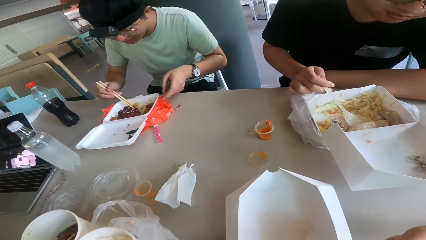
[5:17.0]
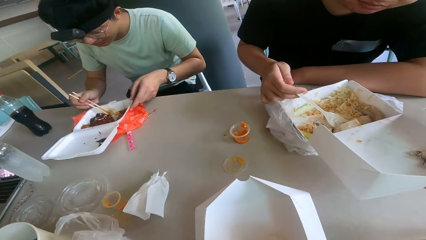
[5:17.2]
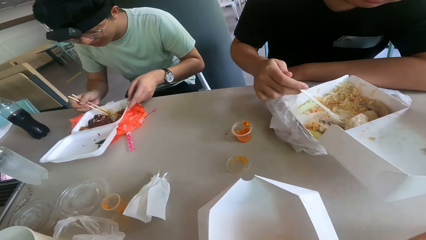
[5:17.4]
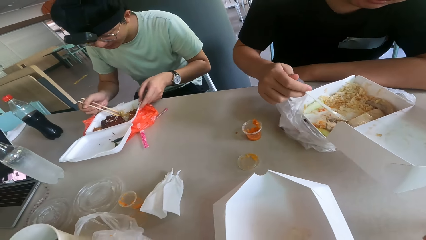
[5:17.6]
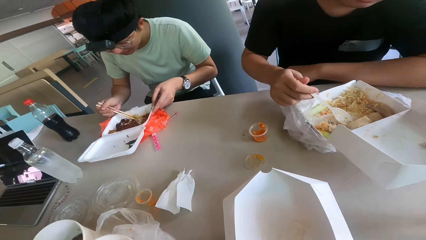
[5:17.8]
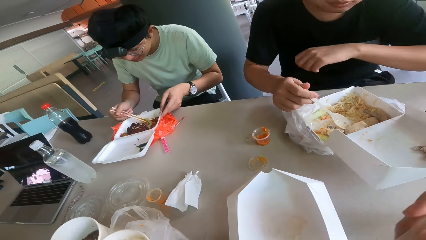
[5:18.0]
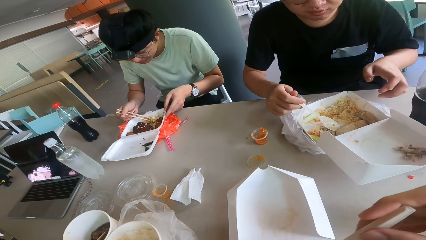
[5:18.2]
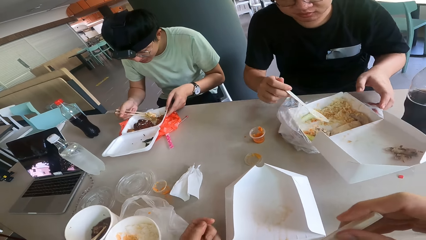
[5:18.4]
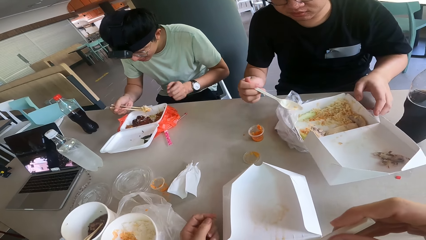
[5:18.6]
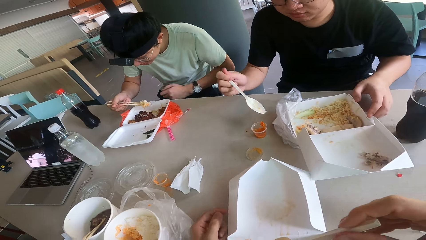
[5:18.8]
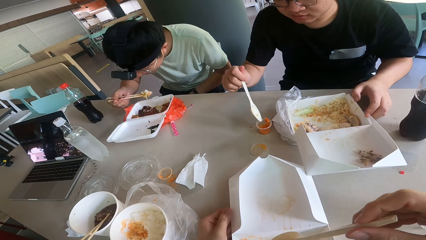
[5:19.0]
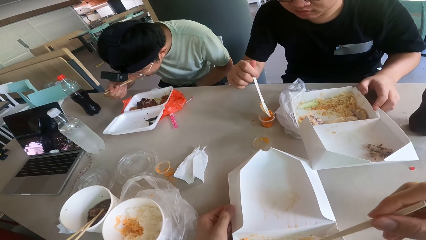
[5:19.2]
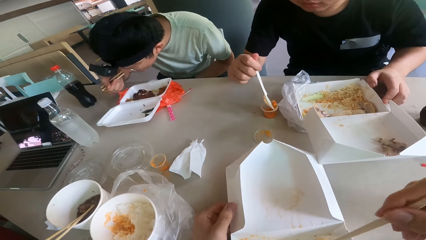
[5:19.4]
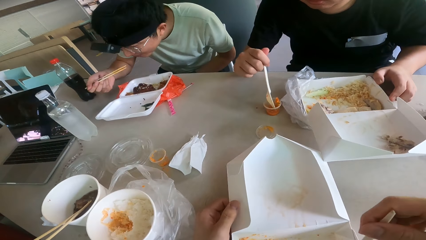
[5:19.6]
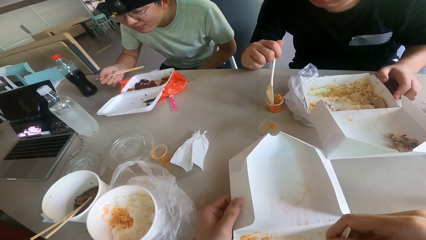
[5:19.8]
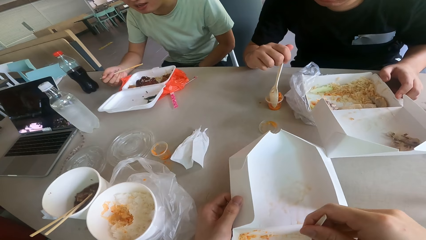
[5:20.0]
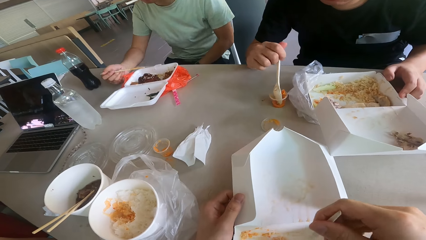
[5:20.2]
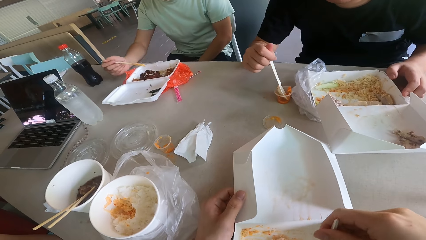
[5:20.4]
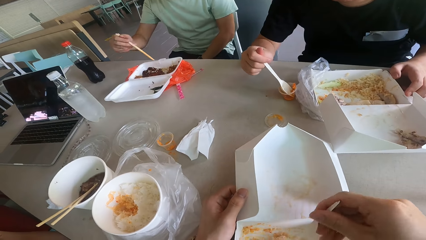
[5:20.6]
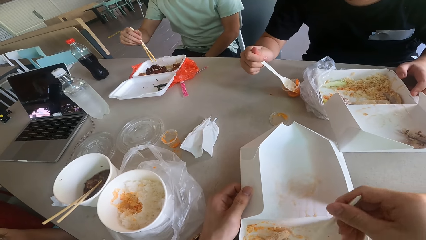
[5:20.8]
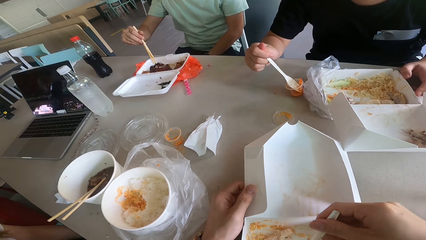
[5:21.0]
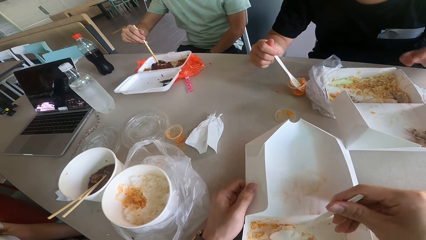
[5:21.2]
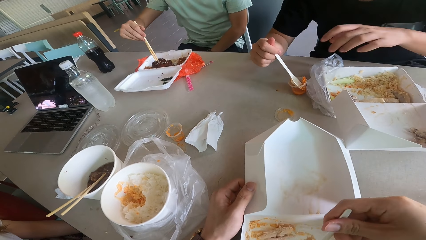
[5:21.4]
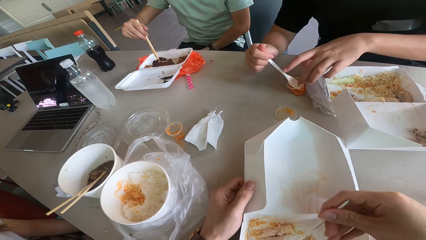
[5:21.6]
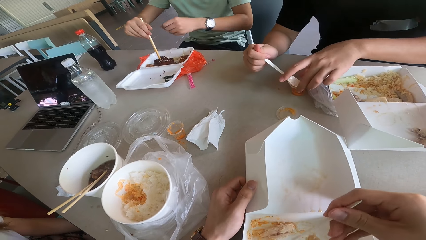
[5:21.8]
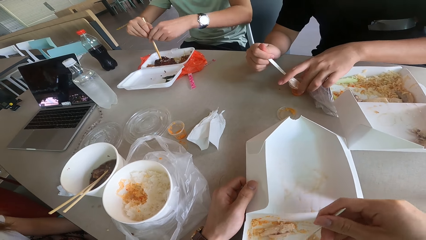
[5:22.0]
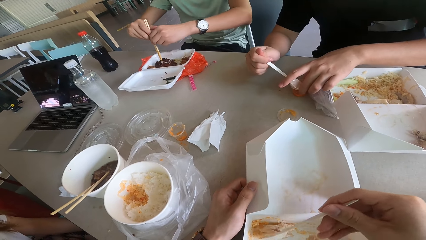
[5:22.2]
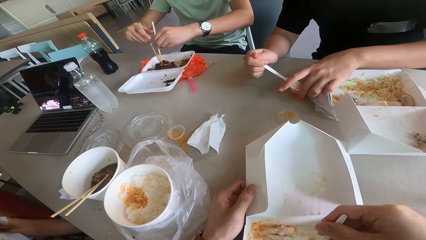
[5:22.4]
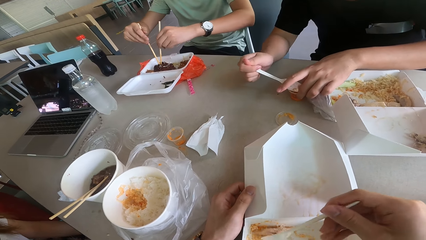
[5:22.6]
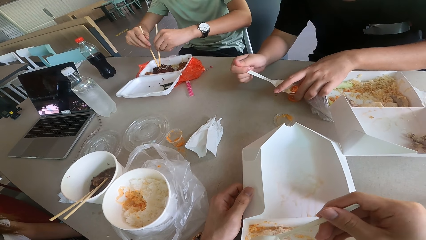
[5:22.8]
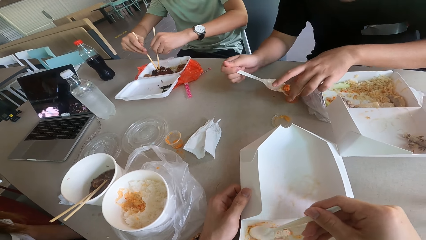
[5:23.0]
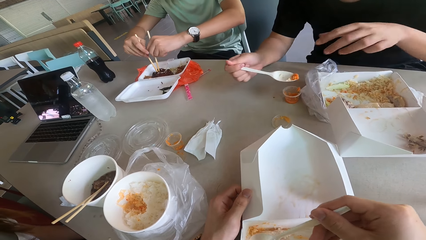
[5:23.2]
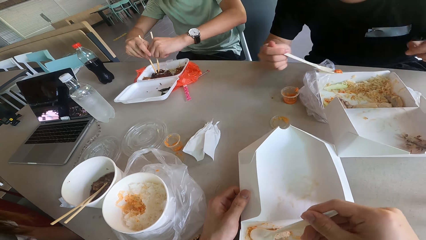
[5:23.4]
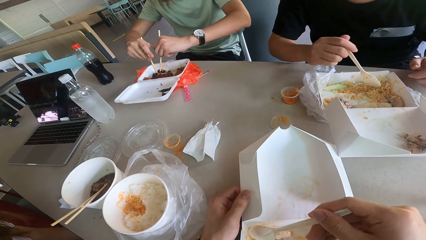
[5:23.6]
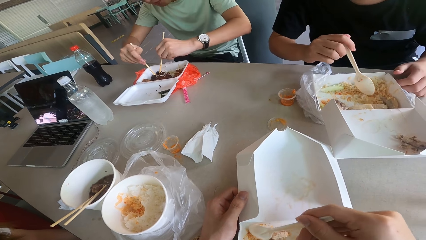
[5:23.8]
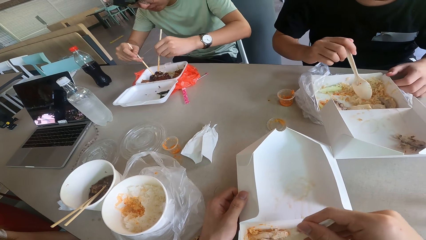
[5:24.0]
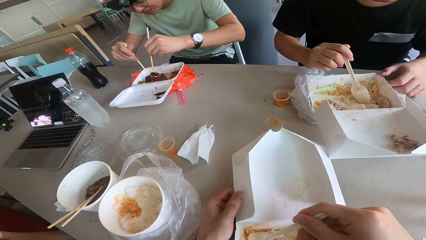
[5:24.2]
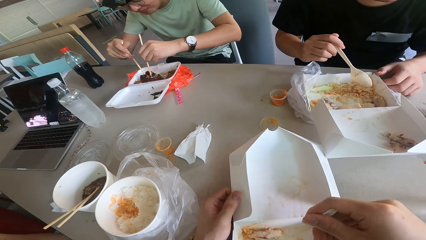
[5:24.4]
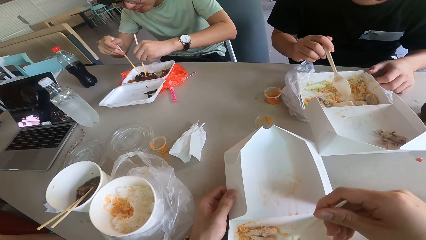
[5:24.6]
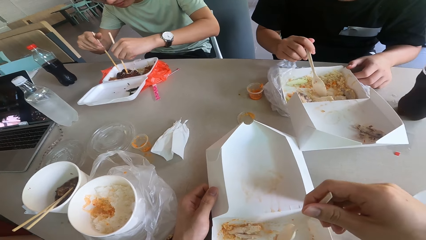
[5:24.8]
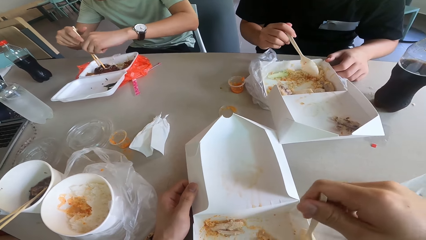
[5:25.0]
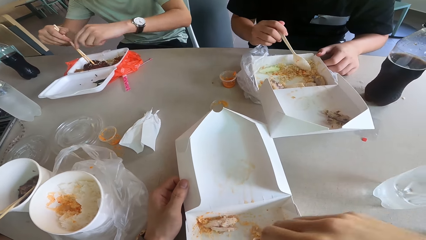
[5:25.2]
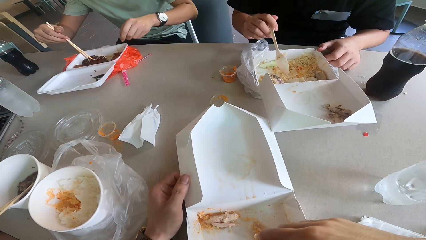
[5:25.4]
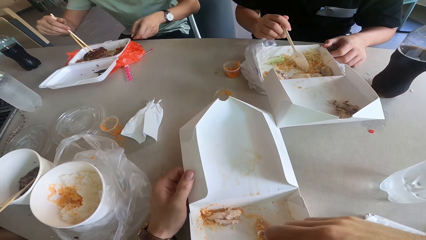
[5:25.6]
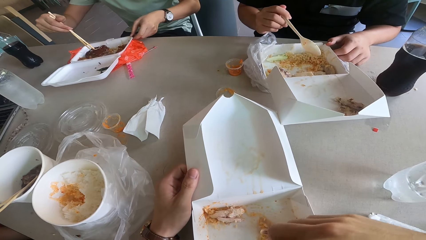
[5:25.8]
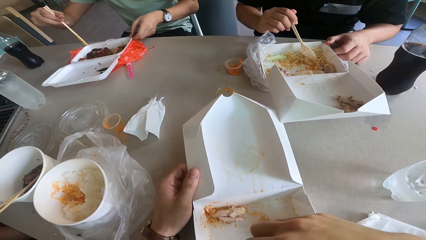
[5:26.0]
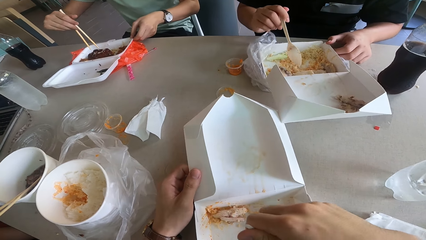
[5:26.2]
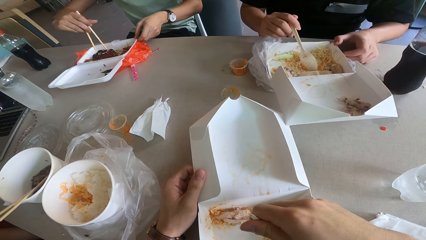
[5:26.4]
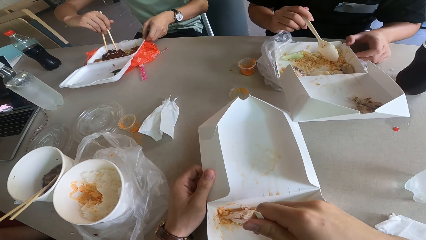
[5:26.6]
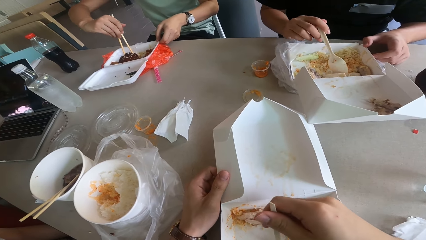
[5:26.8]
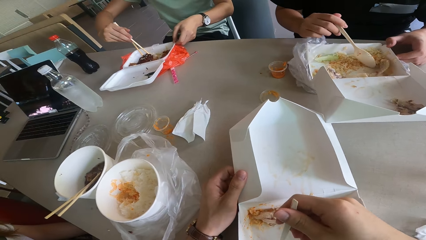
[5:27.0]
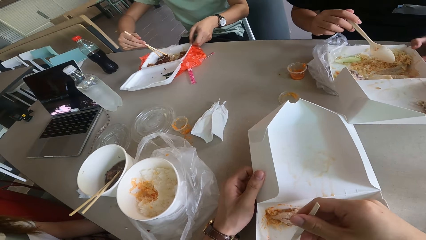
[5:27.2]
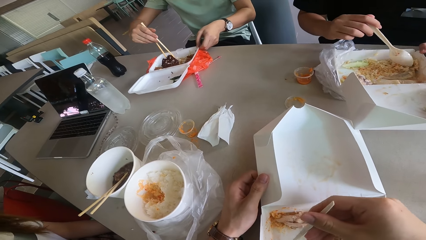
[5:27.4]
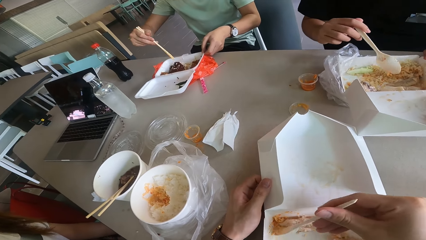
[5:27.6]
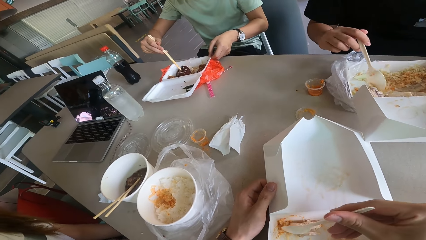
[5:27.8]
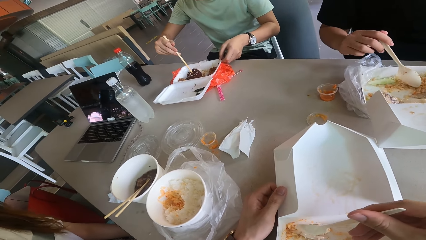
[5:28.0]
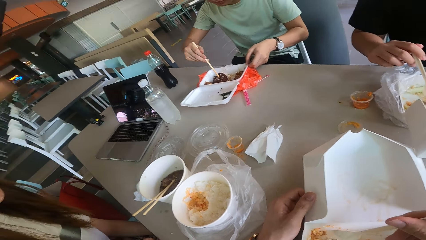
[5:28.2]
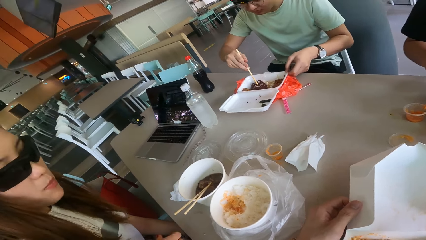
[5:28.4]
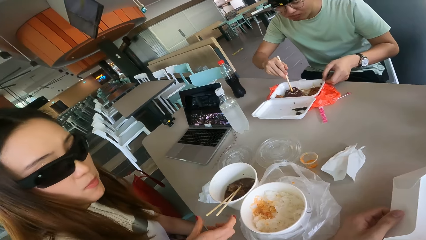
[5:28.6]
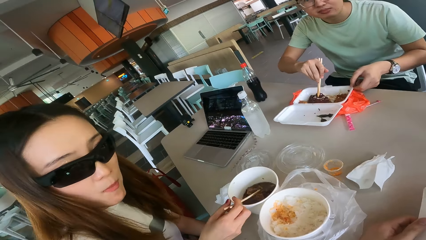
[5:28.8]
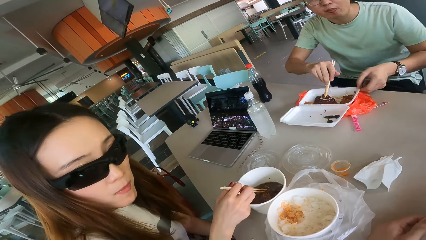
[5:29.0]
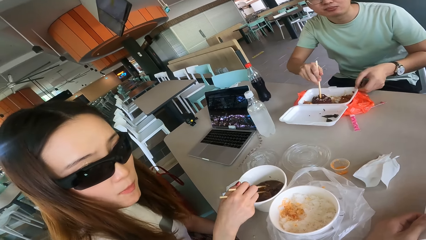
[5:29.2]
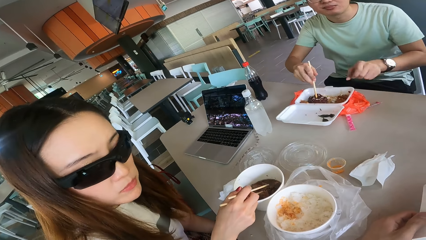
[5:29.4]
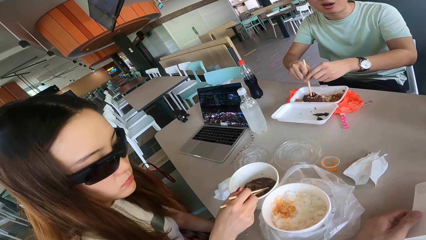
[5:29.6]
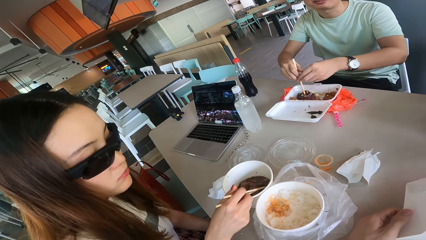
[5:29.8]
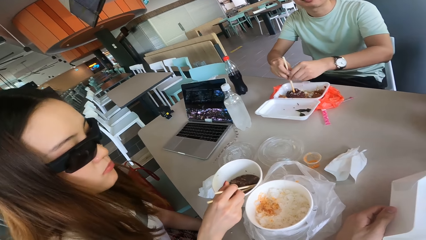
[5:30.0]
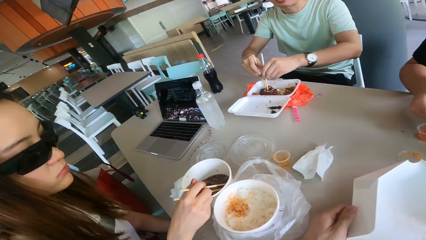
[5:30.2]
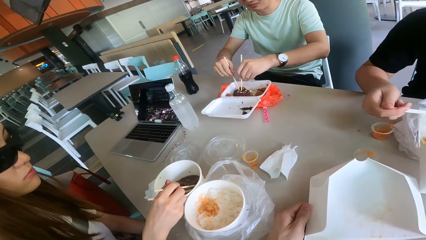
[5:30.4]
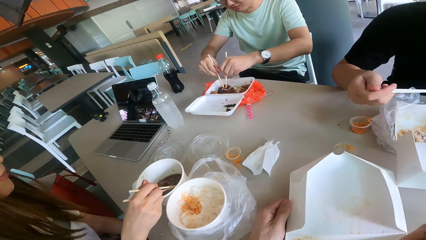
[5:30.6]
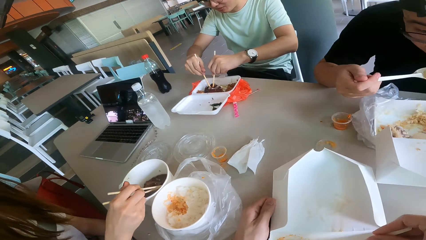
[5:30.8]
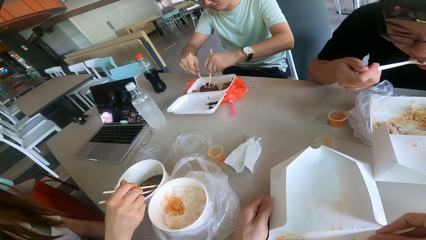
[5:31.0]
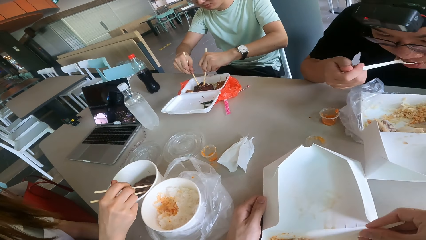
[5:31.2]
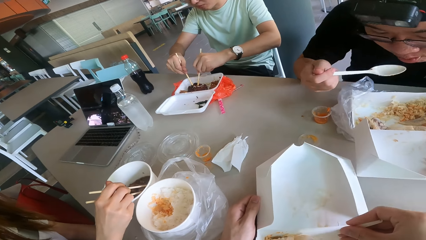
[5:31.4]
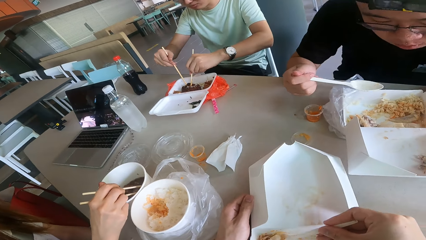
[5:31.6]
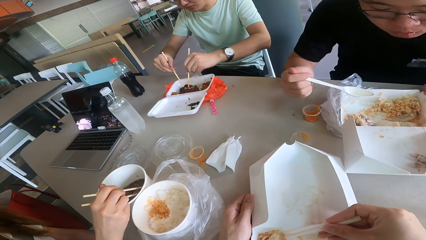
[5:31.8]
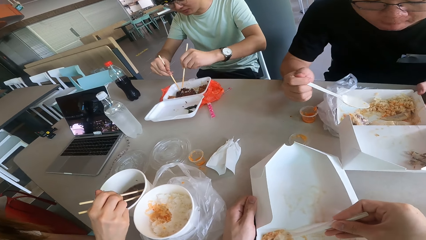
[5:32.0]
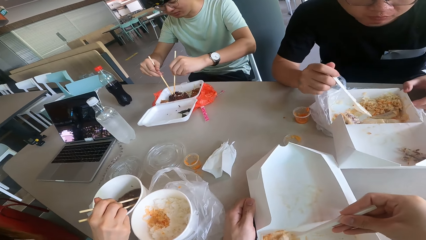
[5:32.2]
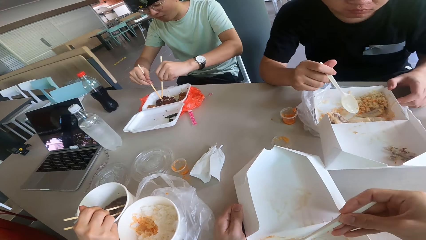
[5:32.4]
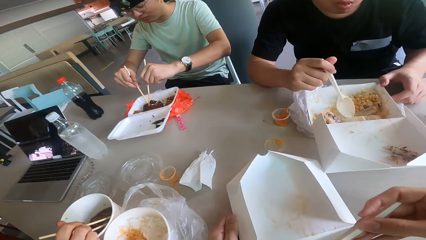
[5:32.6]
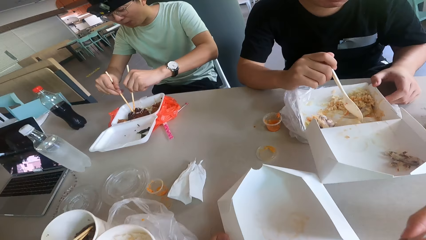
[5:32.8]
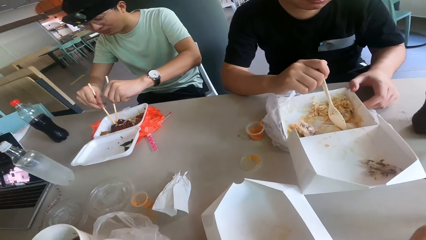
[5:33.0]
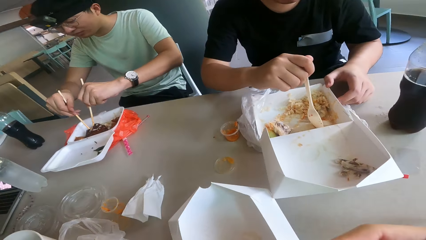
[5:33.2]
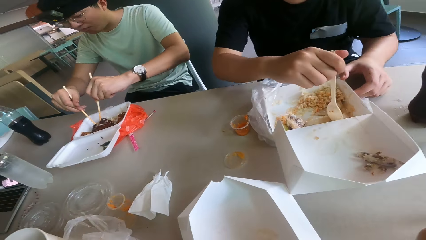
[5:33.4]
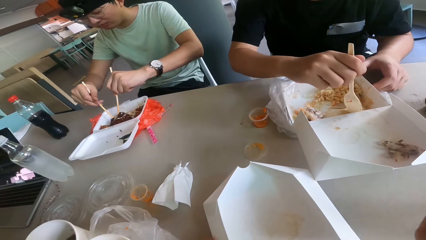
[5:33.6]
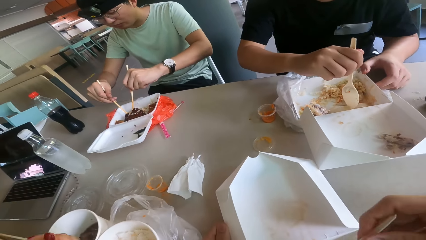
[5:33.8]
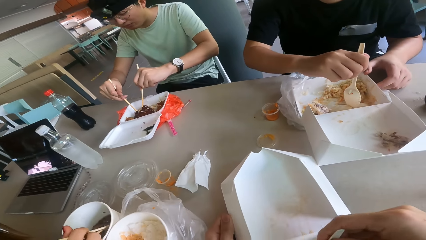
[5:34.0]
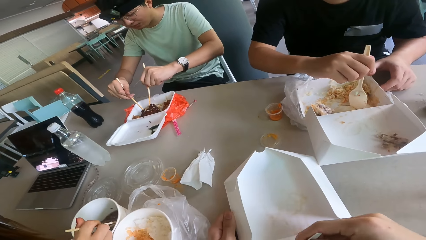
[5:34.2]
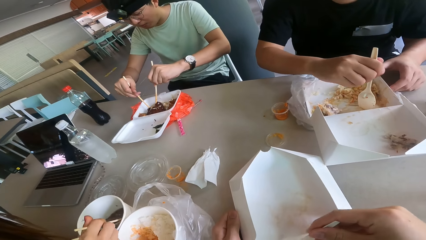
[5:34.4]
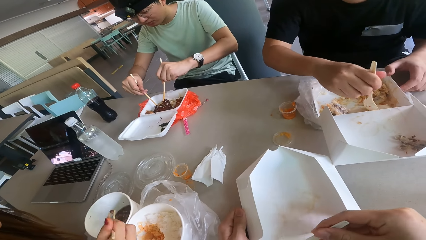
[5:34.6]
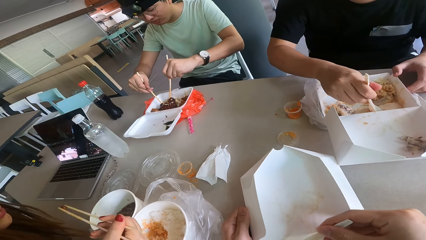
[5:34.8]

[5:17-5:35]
The camera wearer eats food from the spoon and holds the package with his left hand. A man touches a box. The camera wearer collects food in the package. The man scoops something. Another man holds chopsticks. The camera wearer scoops food. He converses to a woman, looks at the woman and looks around. The first man eats food. The camera wearer looks at the food, scoops the food and eats the food from the spoon.
